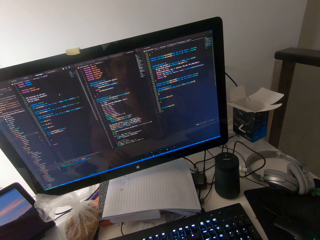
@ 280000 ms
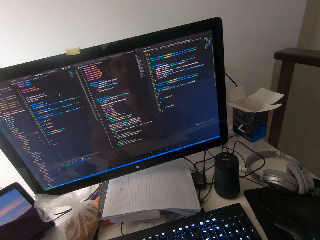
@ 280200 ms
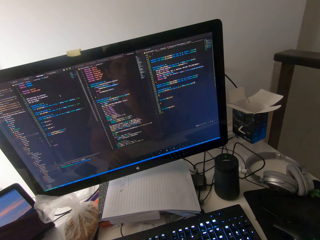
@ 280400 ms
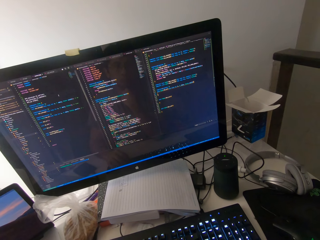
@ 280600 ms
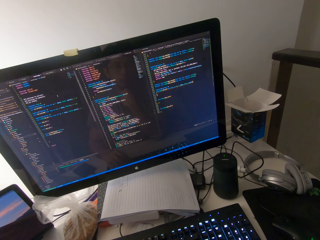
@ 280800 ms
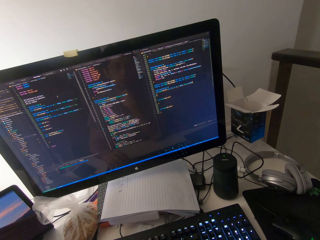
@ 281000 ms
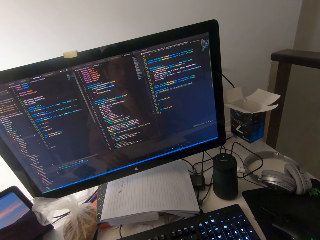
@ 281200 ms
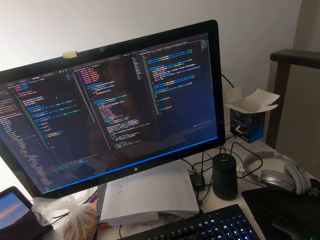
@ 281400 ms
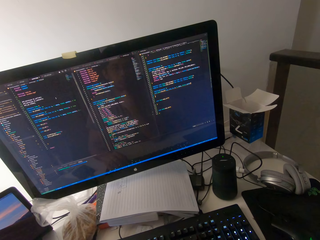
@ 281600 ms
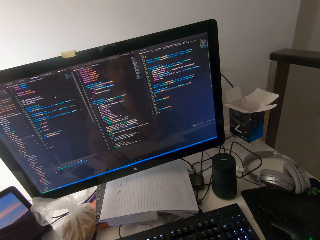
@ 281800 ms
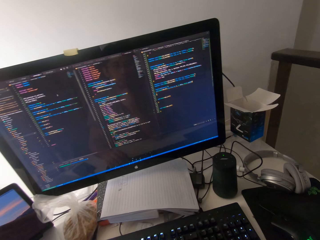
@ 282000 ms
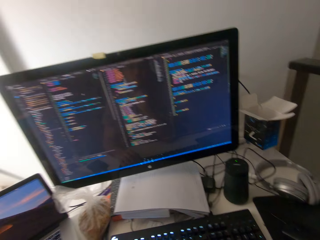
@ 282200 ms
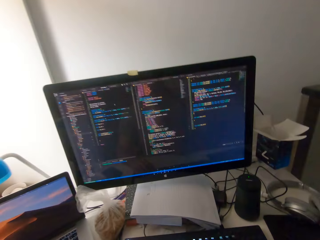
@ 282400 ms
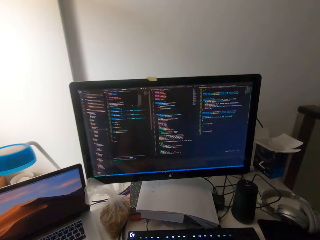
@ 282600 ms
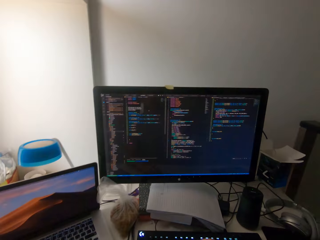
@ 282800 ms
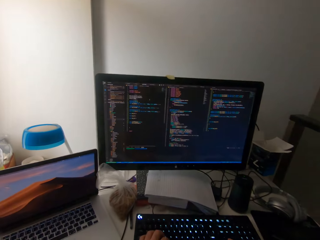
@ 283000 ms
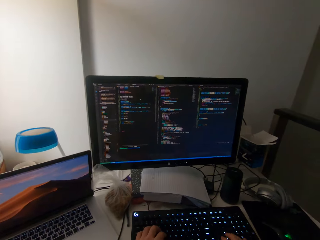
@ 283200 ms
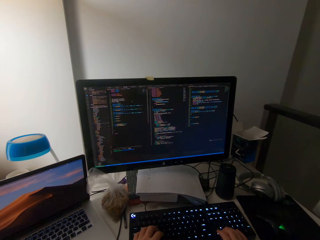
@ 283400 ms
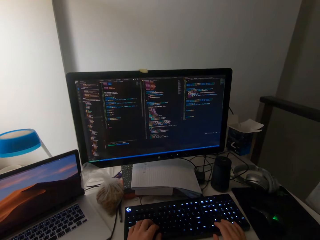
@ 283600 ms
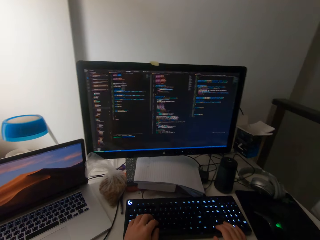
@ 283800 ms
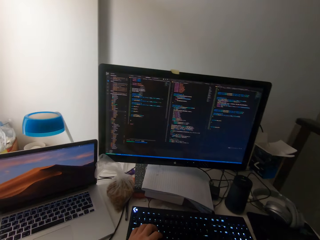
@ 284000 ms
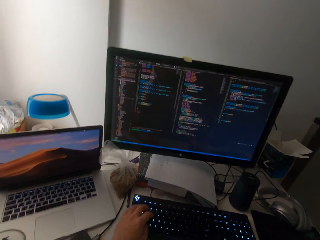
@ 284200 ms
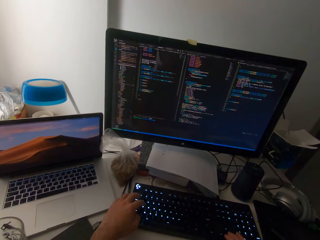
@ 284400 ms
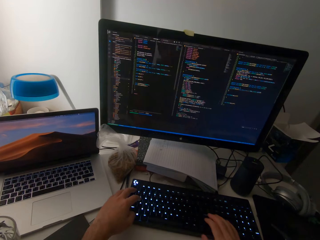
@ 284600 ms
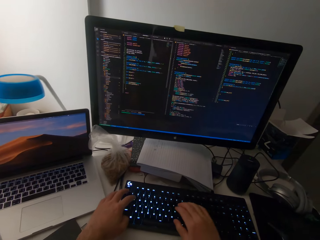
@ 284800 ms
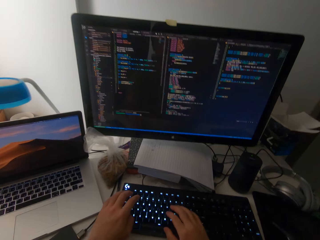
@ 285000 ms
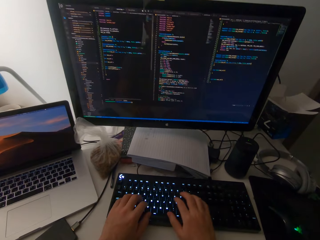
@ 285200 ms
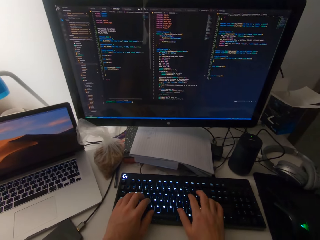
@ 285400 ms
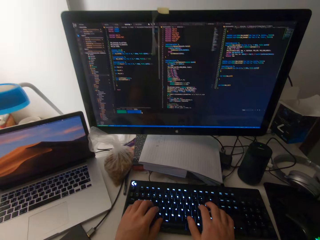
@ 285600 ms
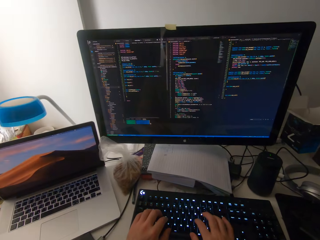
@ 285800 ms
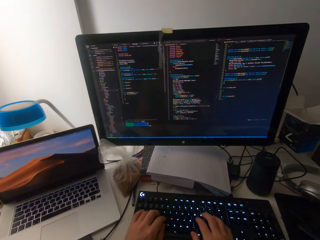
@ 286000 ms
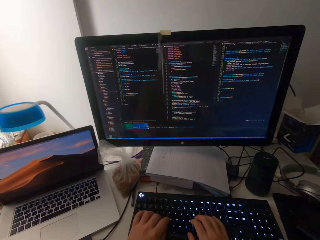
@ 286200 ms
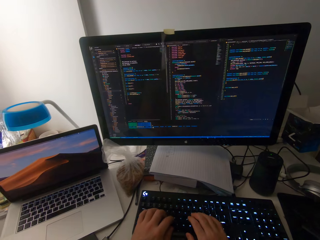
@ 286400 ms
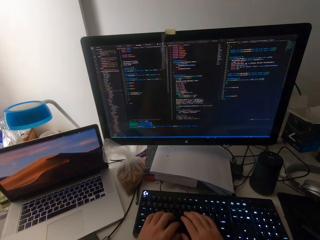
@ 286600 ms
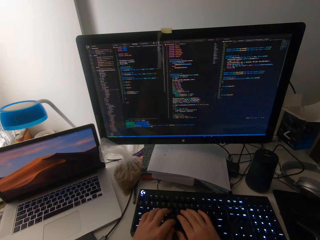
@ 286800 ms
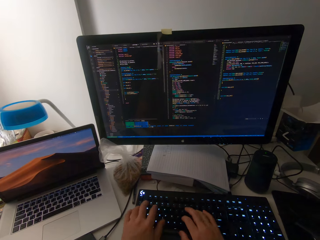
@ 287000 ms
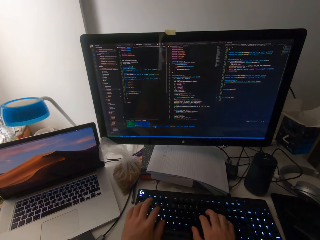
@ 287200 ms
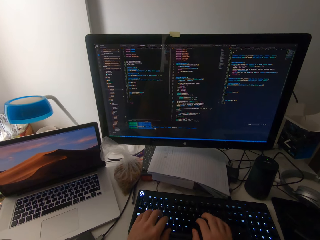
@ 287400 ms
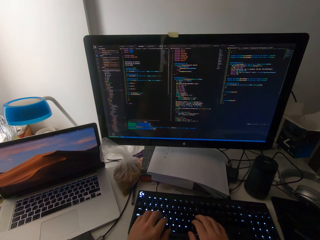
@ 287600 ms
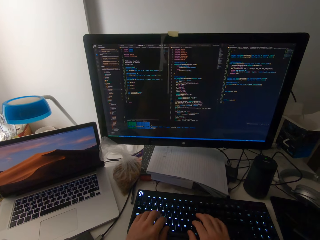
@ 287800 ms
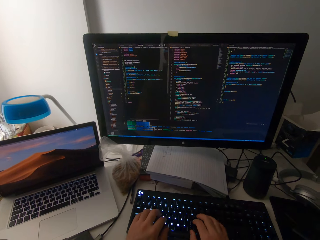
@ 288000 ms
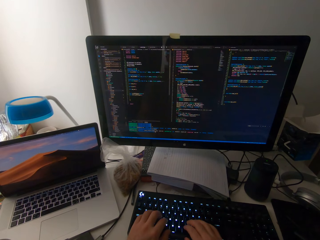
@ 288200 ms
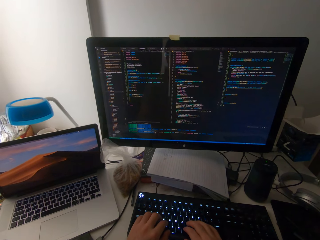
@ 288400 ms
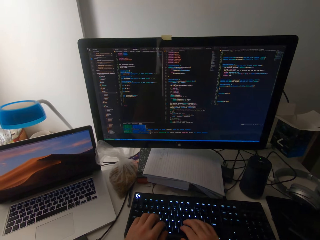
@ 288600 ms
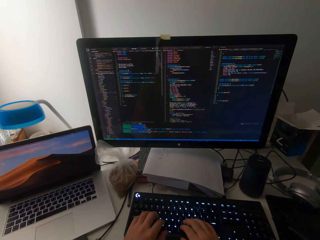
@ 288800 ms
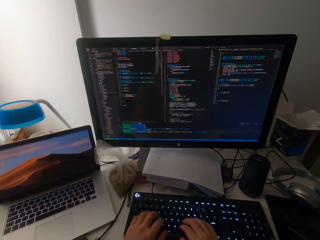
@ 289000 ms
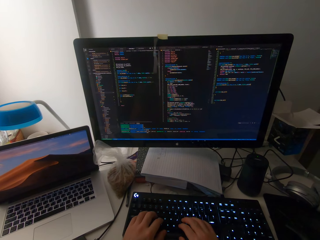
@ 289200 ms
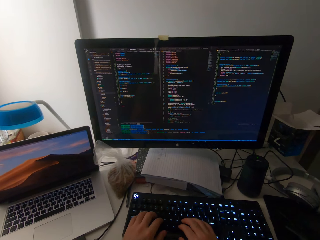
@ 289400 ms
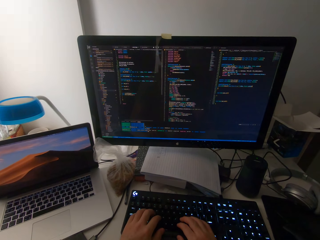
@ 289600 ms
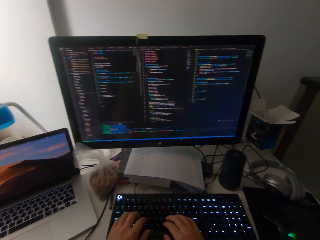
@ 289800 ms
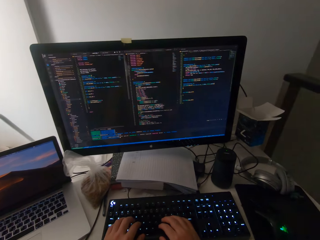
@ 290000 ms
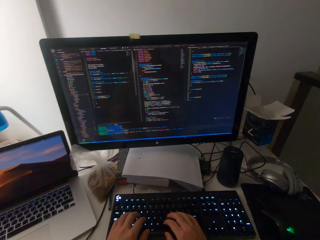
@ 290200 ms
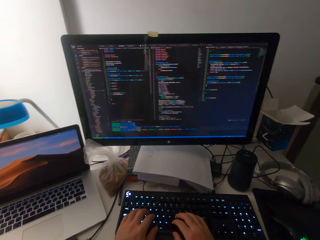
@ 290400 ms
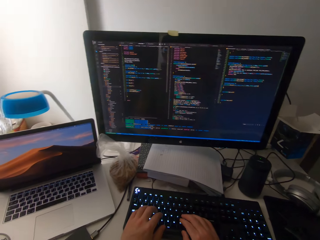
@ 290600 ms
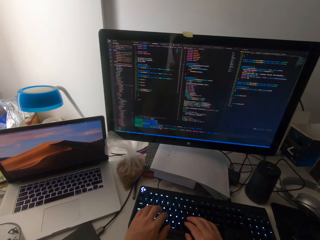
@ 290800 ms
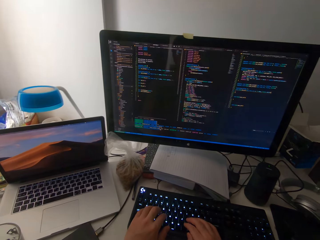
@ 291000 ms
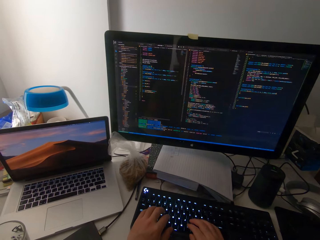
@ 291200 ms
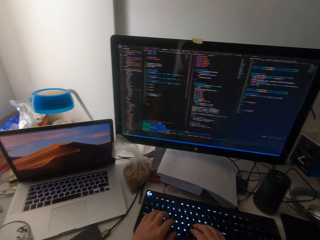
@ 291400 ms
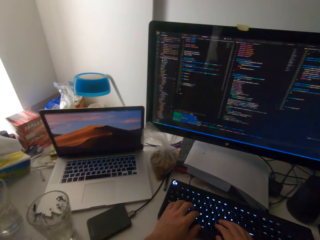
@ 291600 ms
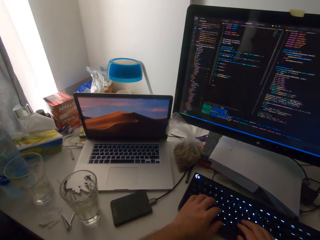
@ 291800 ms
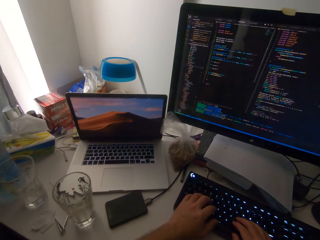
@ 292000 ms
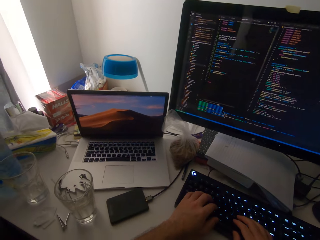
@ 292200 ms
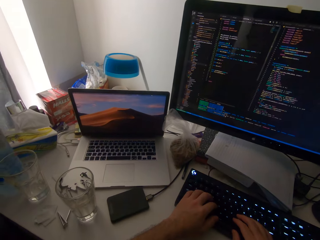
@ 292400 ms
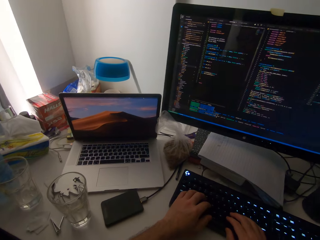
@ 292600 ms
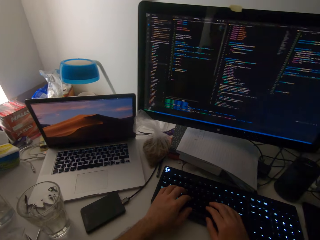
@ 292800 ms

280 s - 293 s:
The camera wearer types with the keyboard using both hands. They look at the computer.

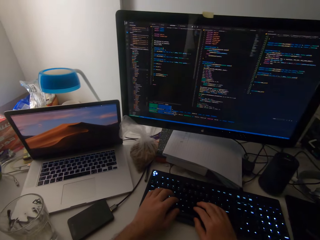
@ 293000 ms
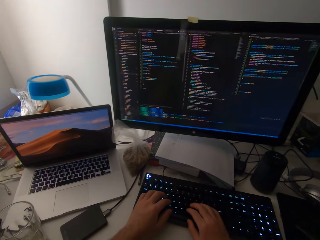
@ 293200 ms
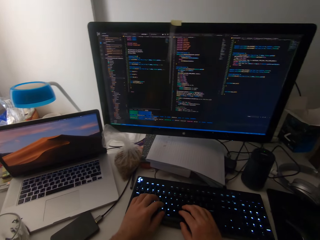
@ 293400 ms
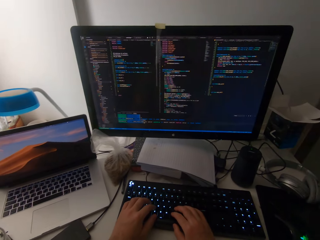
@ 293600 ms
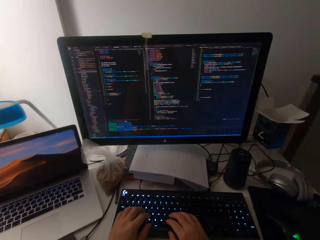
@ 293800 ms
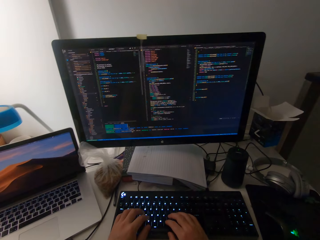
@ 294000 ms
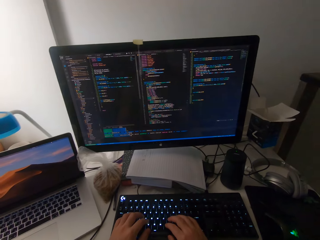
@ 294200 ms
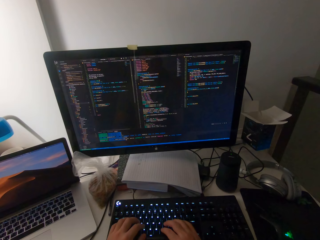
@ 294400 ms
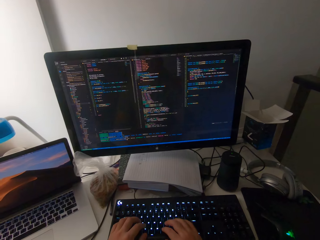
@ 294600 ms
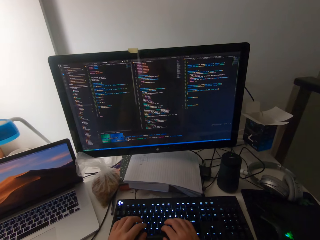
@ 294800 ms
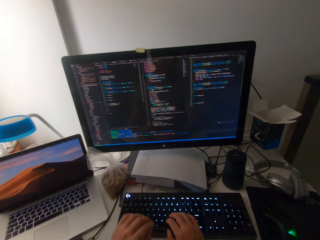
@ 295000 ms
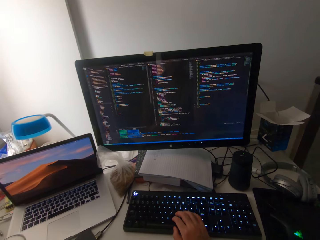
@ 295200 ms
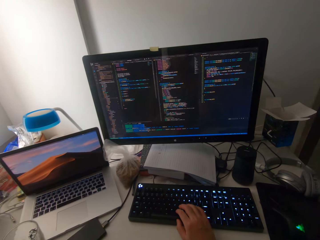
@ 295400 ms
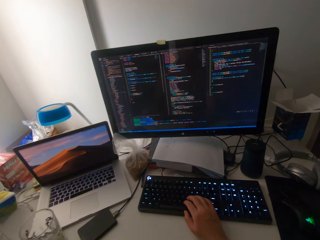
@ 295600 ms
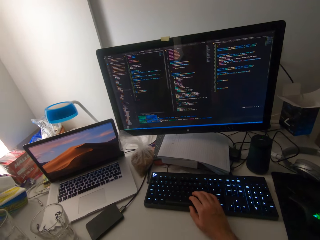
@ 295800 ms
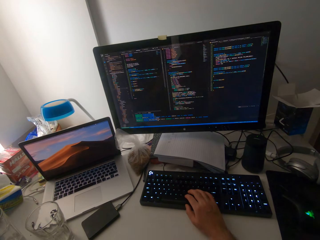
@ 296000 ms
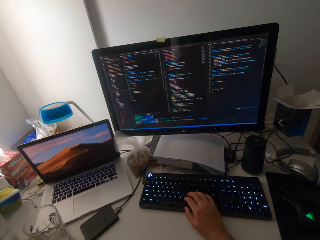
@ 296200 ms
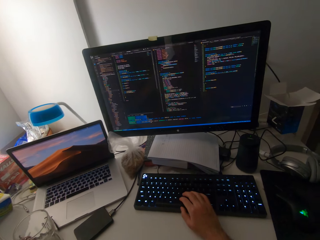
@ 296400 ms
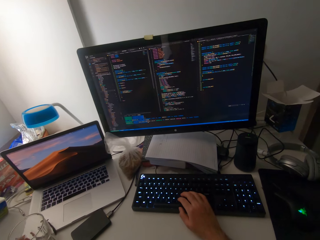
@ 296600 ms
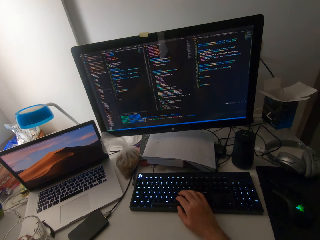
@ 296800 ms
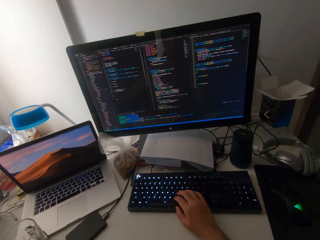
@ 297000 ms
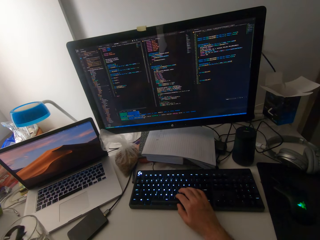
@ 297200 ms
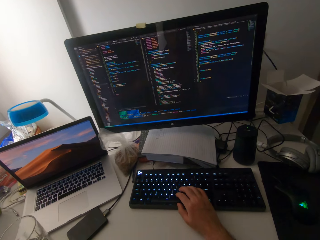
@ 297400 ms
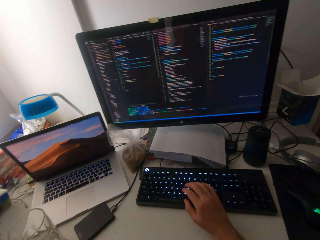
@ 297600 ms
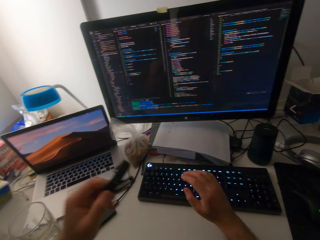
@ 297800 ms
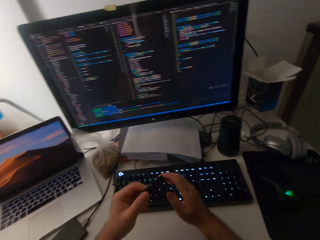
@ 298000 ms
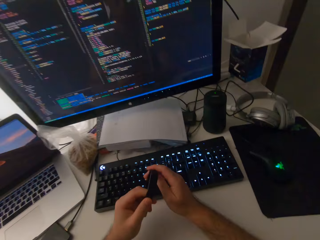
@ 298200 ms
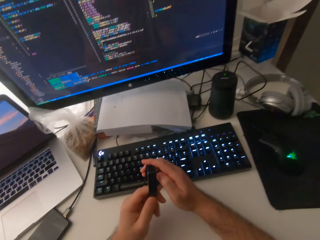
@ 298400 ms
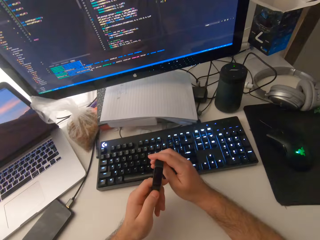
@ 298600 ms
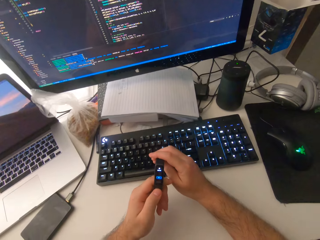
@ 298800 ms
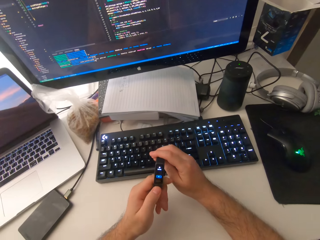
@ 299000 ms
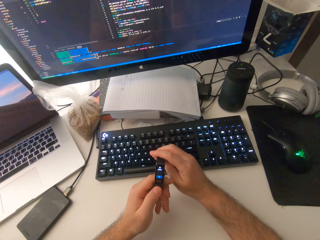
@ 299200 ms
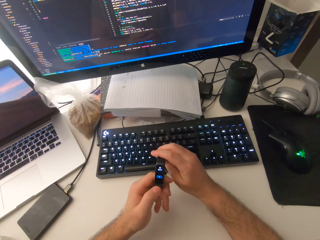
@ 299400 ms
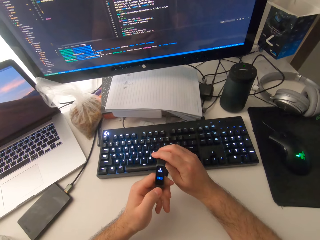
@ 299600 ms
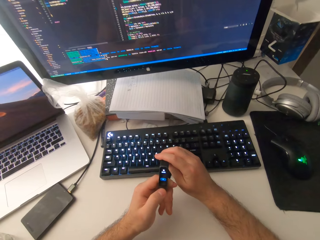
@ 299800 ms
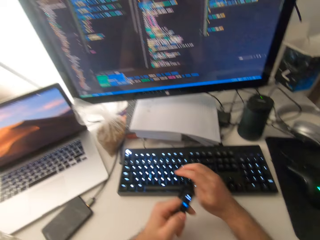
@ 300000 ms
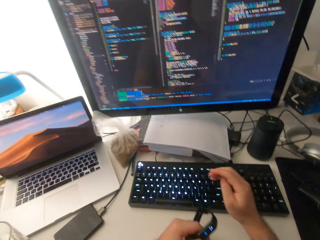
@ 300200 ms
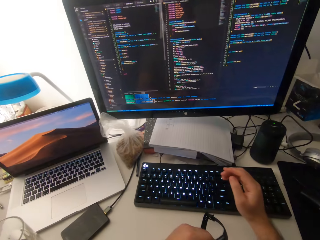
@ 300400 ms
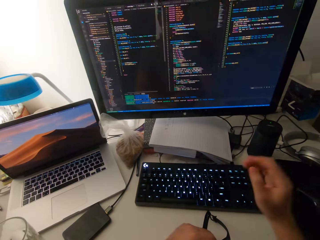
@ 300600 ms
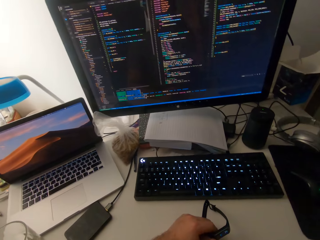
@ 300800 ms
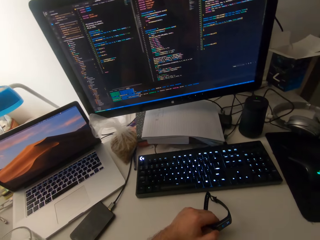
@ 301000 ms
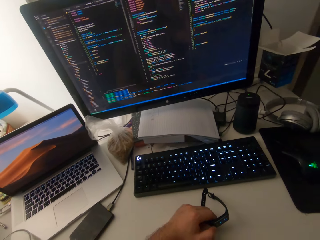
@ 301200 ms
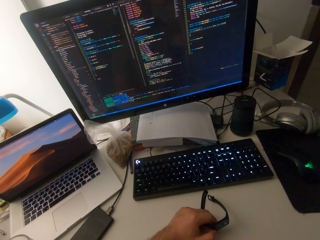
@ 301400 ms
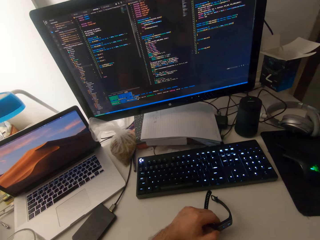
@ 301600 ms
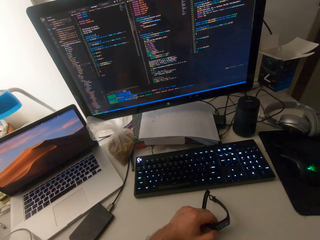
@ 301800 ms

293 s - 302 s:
The camera wearer picks up an electronic wristband from a laptop on the table. They look at the watch. They move the hand.
